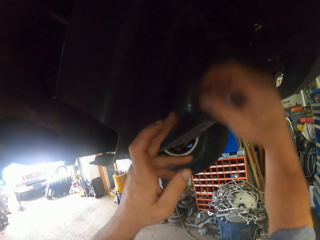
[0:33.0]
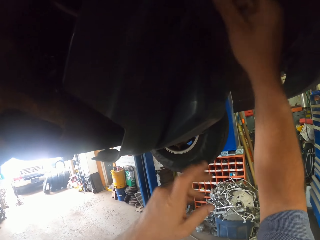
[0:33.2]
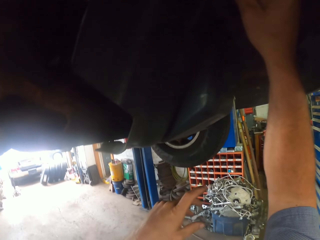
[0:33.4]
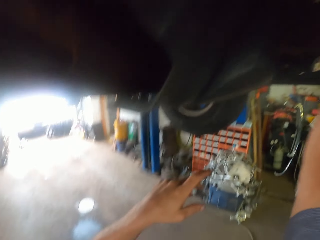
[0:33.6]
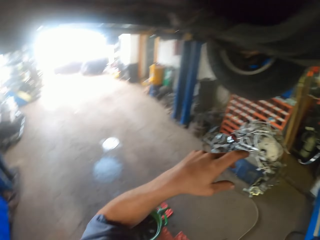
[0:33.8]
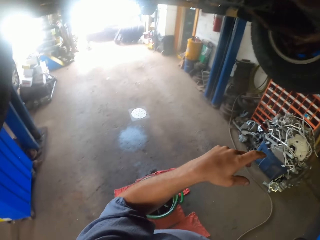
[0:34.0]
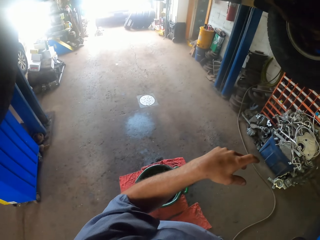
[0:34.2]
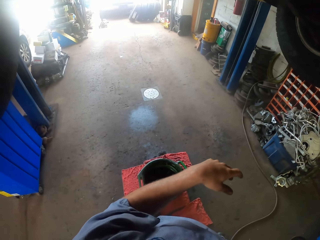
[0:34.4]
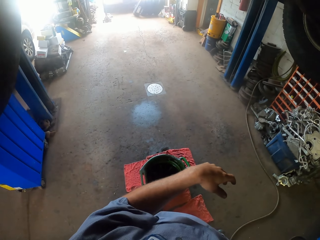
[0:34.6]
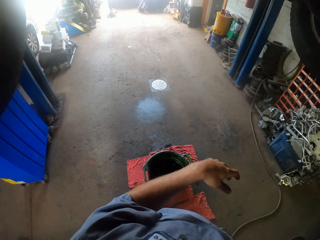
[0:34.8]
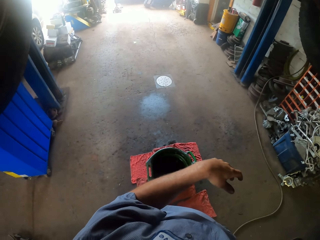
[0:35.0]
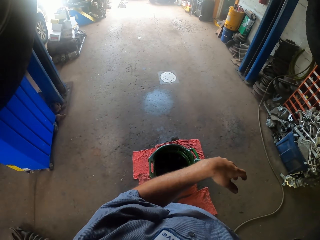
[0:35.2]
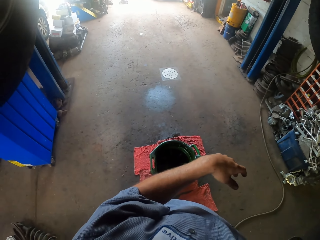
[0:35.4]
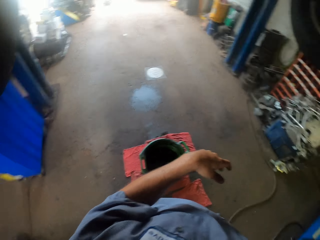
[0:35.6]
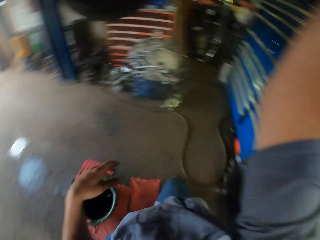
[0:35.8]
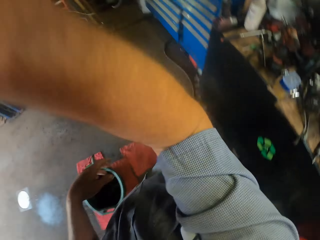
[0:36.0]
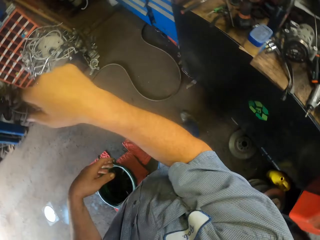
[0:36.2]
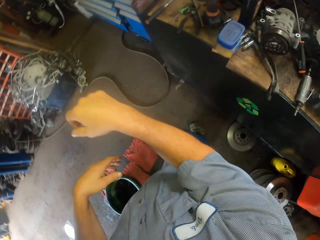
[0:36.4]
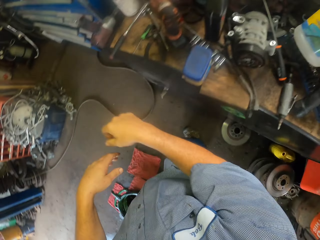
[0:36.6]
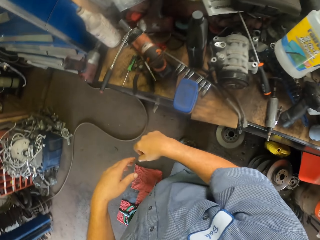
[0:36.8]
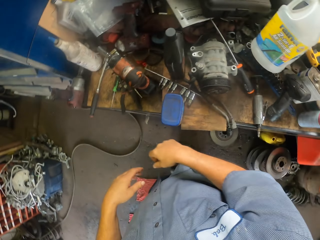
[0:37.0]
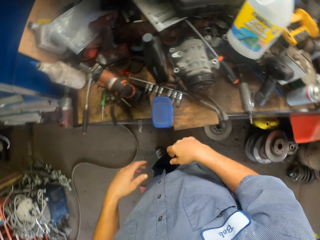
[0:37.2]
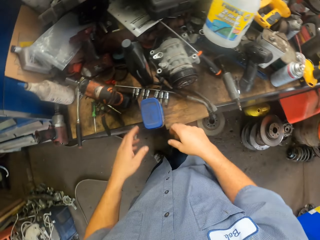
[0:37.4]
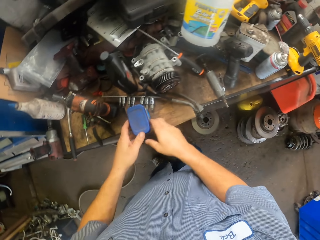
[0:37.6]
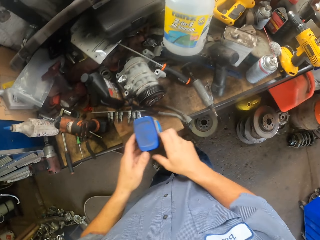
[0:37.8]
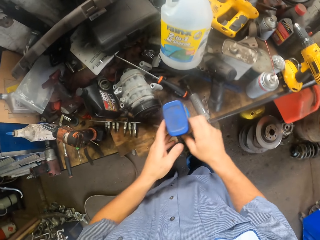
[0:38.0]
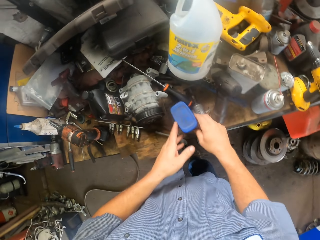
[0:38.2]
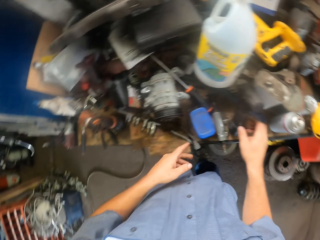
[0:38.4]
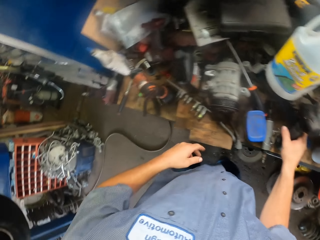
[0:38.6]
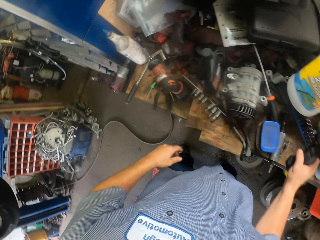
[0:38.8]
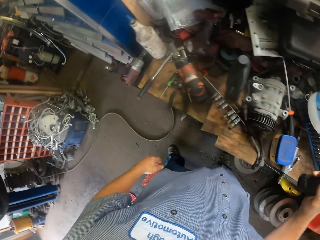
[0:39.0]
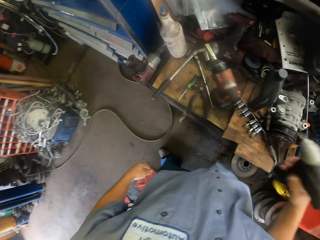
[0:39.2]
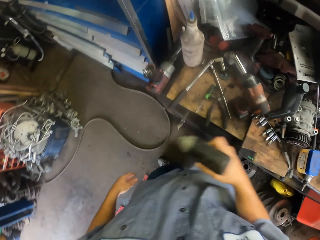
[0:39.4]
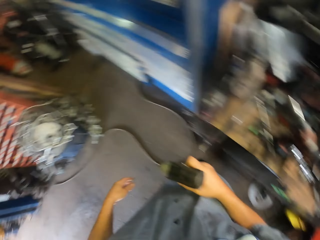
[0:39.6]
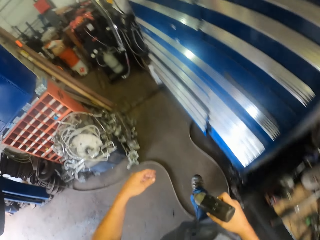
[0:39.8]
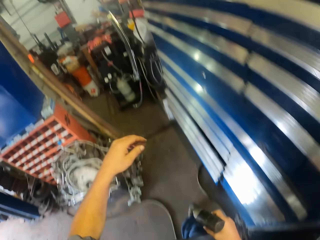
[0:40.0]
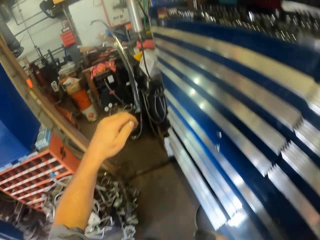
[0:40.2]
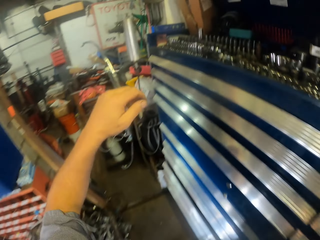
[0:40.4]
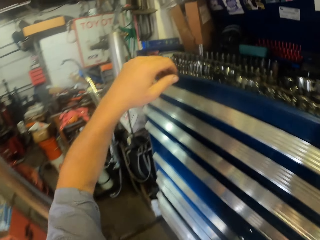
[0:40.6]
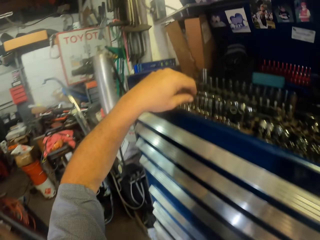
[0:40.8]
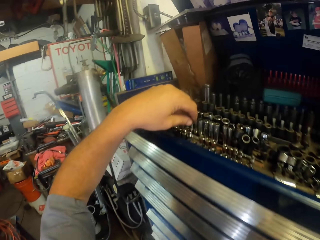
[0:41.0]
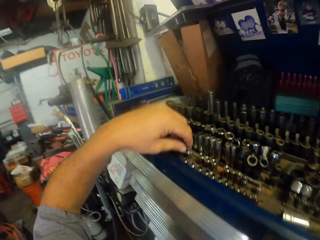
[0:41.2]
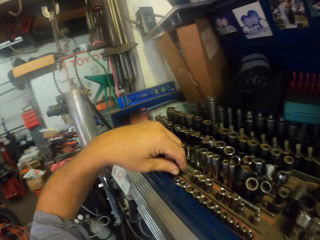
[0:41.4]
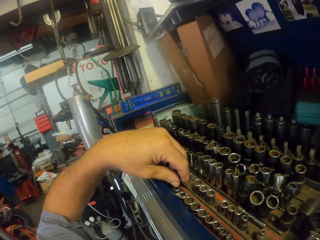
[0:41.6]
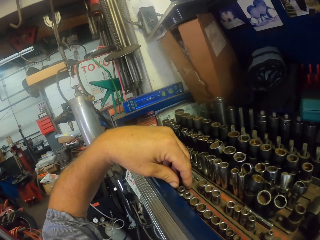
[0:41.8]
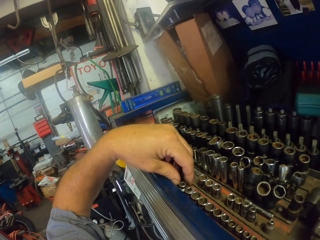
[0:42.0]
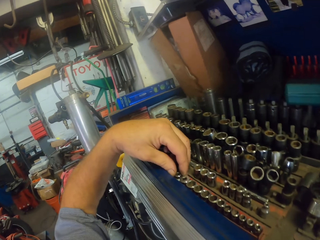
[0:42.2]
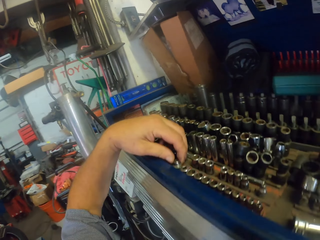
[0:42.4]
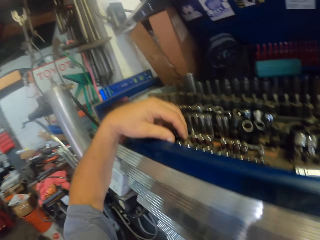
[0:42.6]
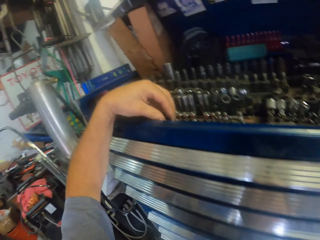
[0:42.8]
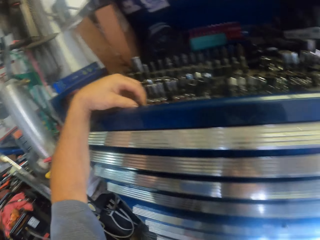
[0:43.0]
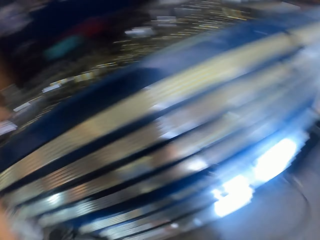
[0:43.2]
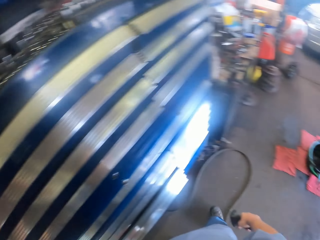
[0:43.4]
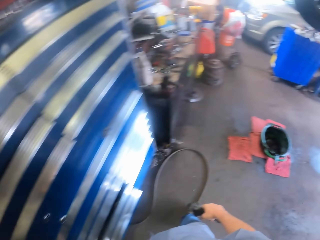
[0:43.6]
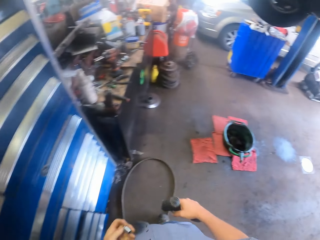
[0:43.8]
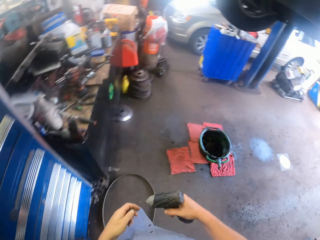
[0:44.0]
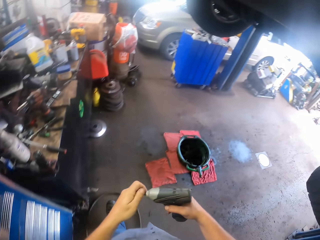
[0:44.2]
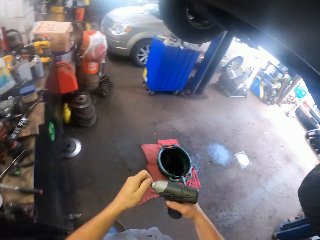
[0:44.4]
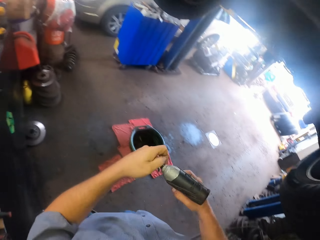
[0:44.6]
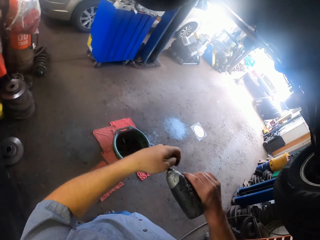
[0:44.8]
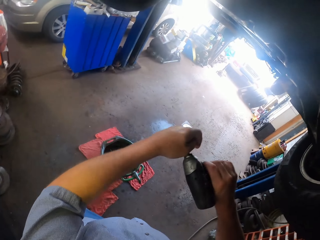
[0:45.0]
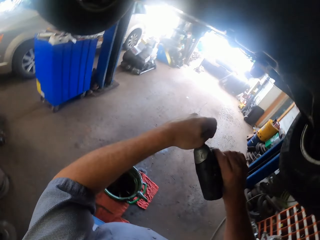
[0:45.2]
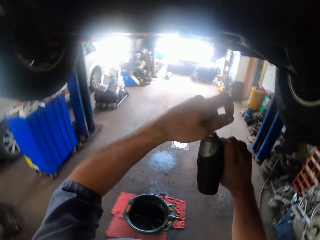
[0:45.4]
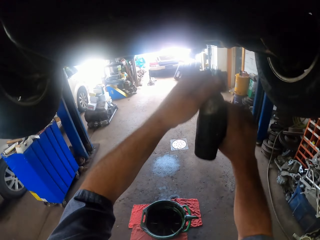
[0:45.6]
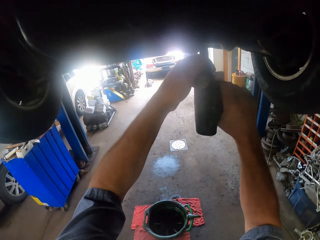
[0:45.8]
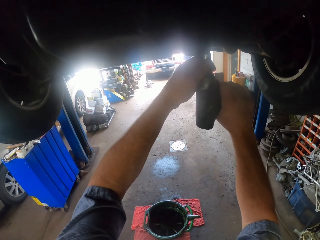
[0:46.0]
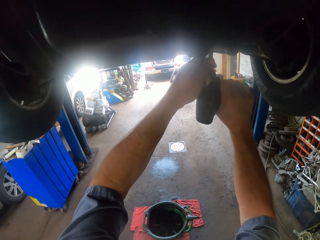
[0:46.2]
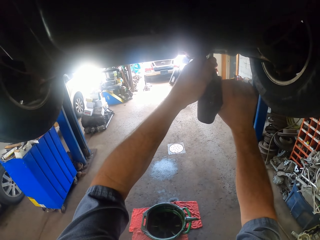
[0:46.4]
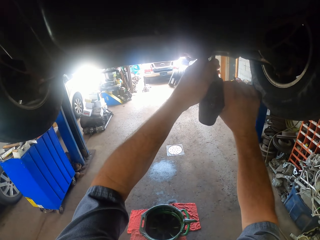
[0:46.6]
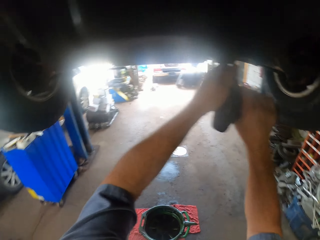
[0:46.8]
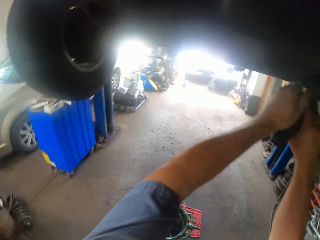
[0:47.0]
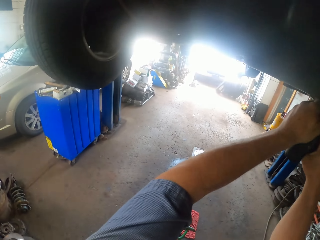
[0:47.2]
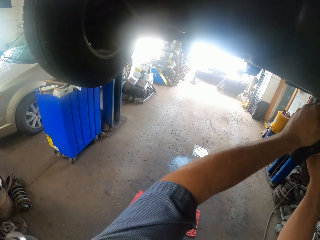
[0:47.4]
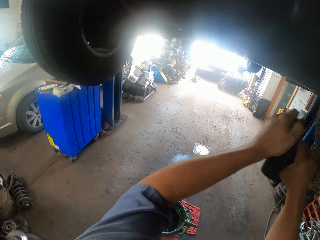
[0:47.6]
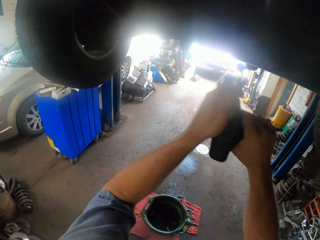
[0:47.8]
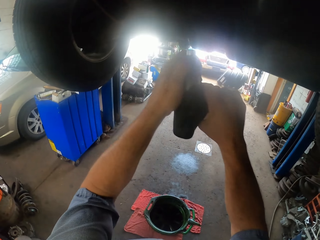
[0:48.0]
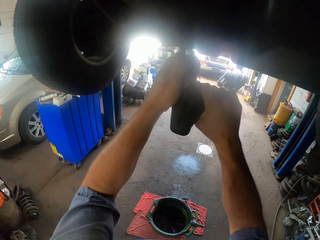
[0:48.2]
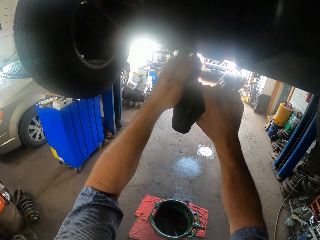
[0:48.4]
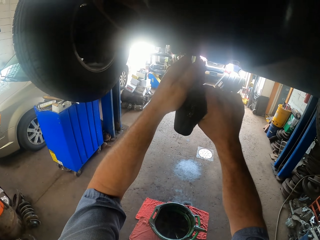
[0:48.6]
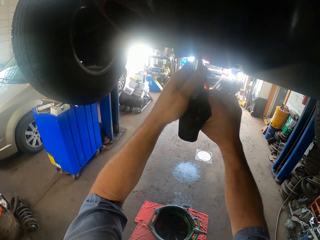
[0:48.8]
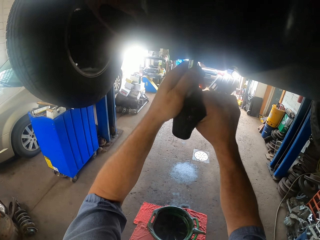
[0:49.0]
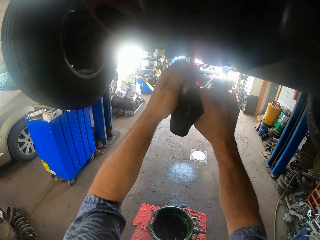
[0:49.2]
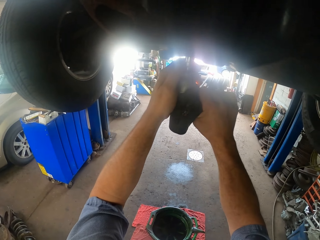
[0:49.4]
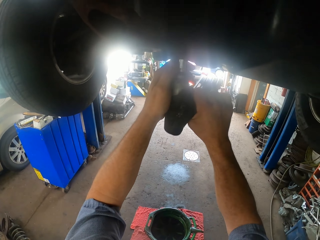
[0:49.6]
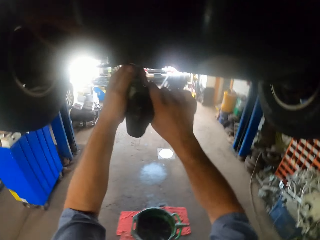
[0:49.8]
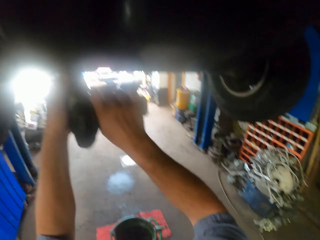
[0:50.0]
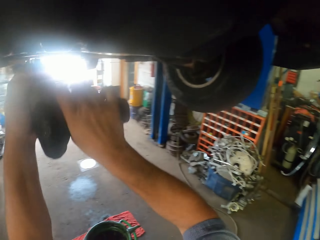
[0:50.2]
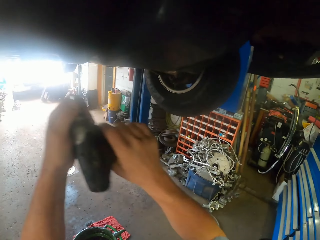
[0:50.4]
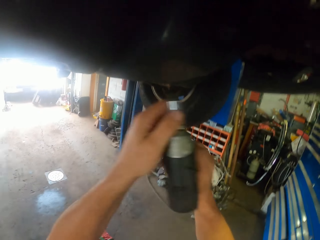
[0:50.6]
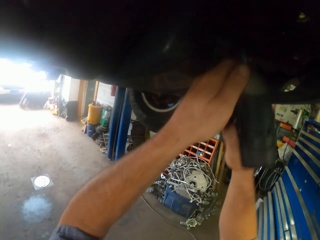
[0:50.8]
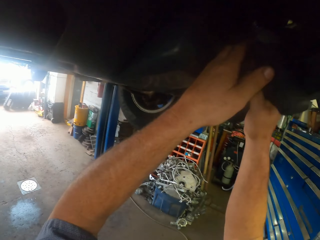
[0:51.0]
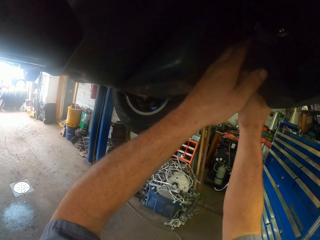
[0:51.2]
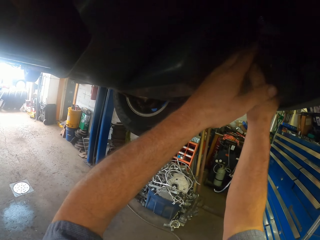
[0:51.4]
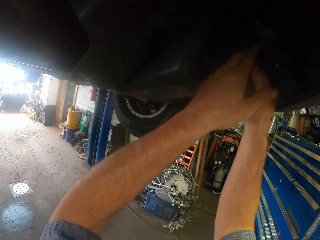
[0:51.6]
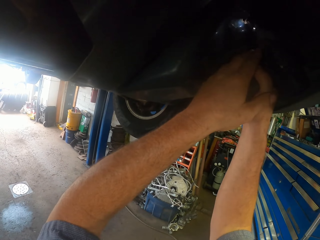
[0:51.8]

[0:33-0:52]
The camera wearer inserts the bolt. They pick a greasy container from the table. They put the container on the table. They pick a drill or wrenching machine from the table. They walk on the floor. They pick nuts from the shelf. They walk towards the car lift. They tighten the nut on the car using the wrenching machine.

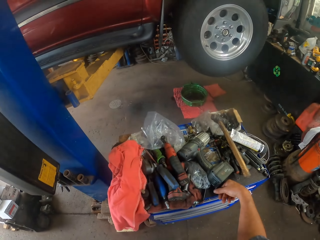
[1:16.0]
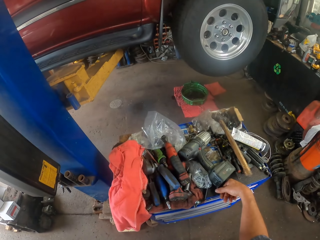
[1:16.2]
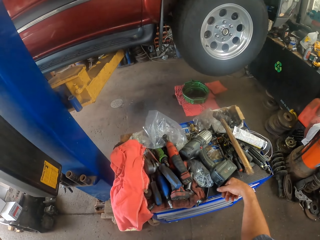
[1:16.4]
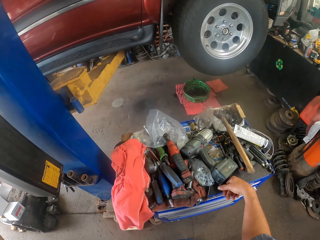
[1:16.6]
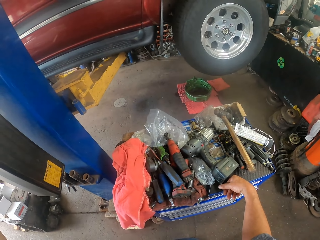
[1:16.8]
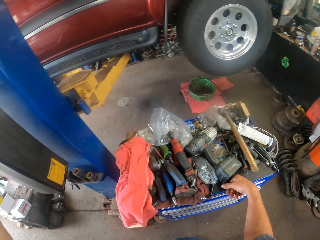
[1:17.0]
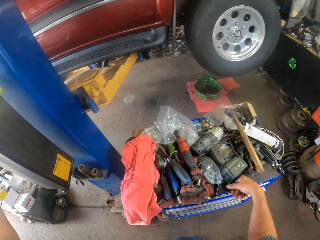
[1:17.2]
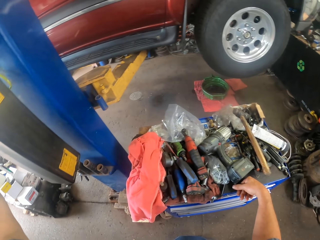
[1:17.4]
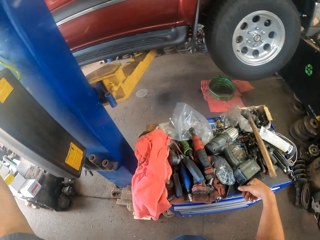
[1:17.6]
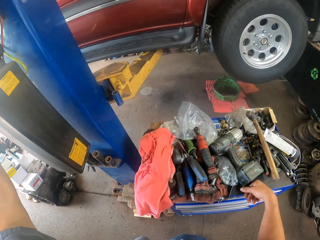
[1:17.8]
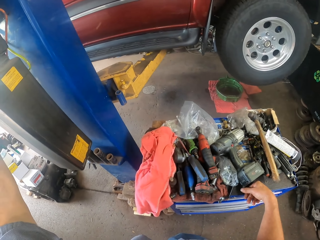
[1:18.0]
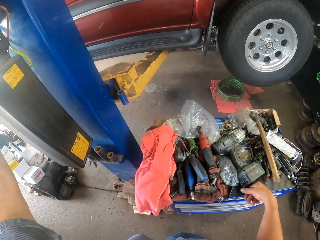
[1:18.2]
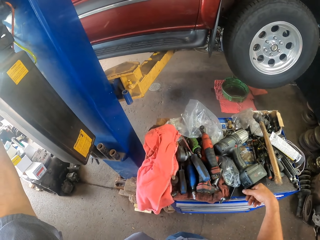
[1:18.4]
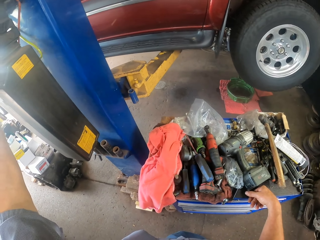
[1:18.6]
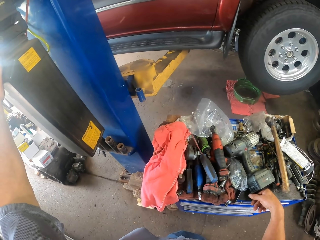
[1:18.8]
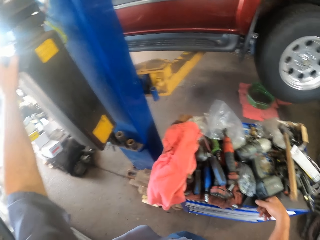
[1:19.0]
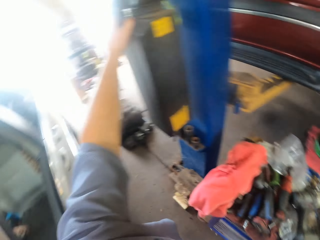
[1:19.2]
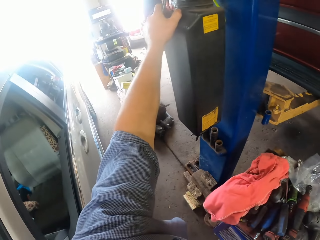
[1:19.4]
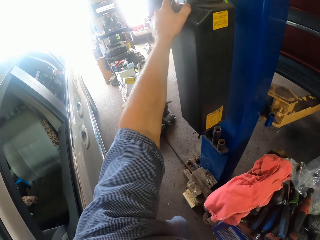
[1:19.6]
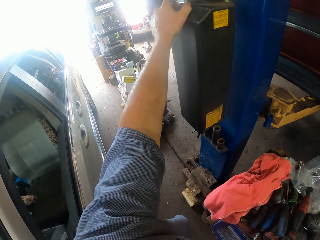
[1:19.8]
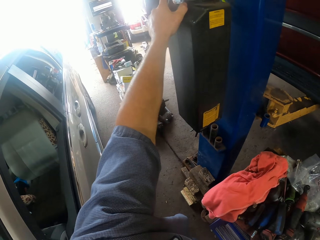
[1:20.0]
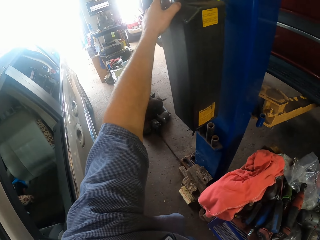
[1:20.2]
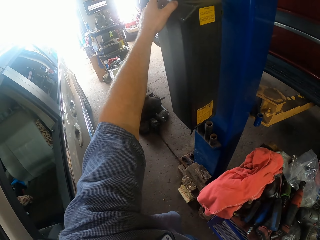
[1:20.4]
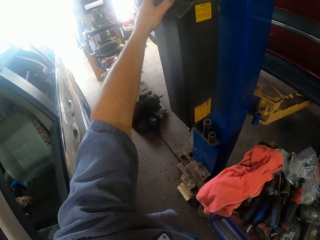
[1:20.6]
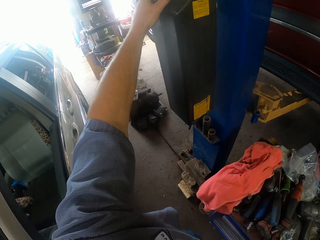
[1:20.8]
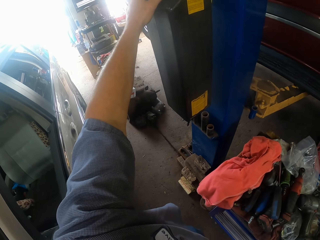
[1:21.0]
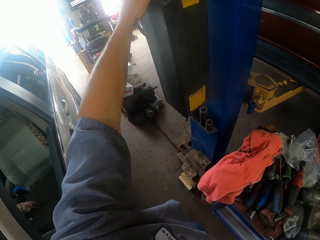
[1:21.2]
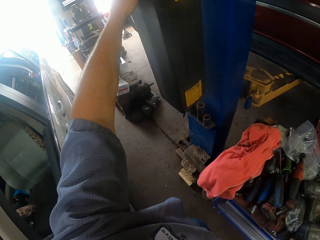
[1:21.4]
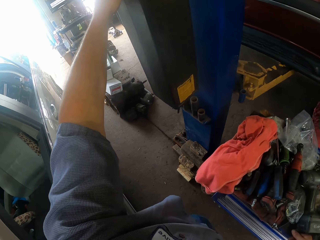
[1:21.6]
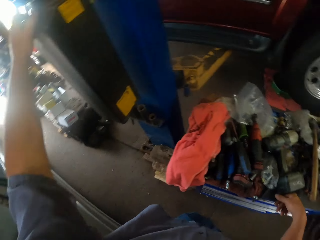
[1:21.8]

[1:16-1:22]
The camera wearer rests the left hand on the rack.
